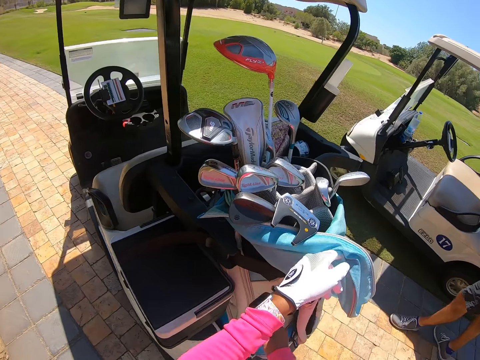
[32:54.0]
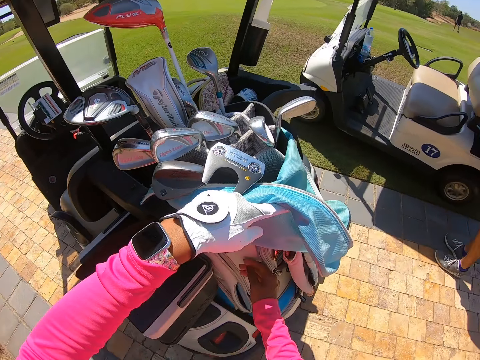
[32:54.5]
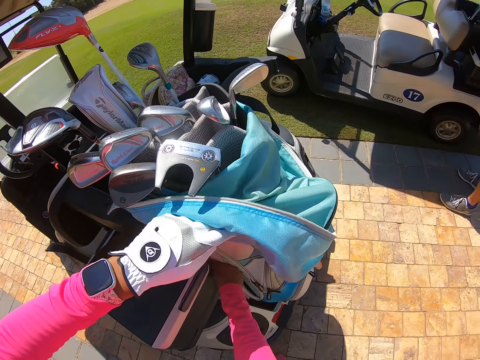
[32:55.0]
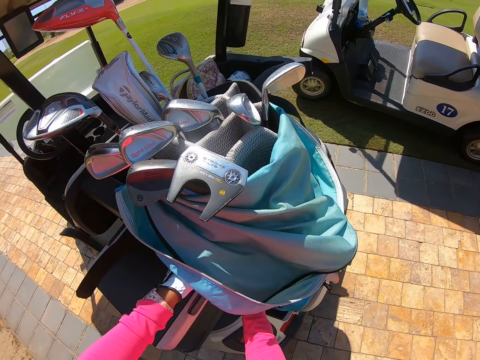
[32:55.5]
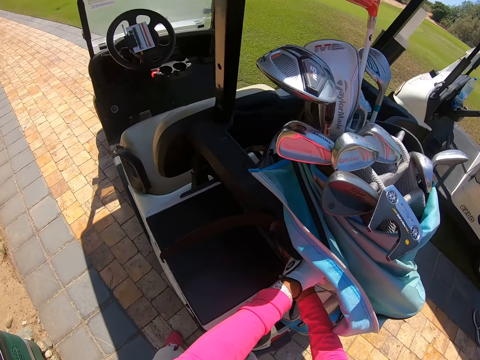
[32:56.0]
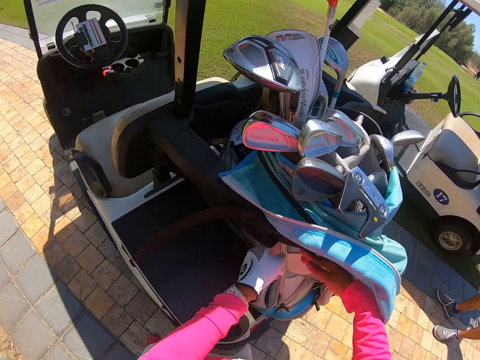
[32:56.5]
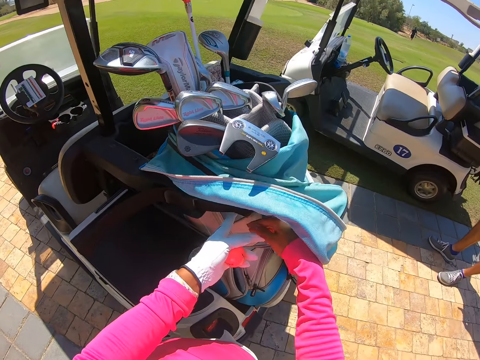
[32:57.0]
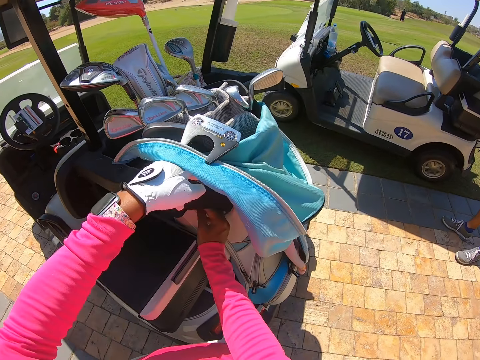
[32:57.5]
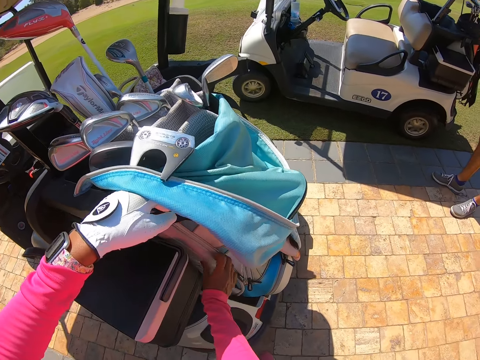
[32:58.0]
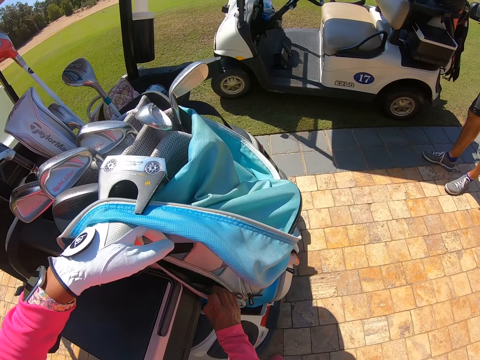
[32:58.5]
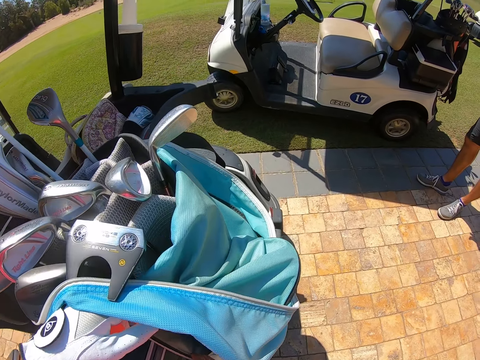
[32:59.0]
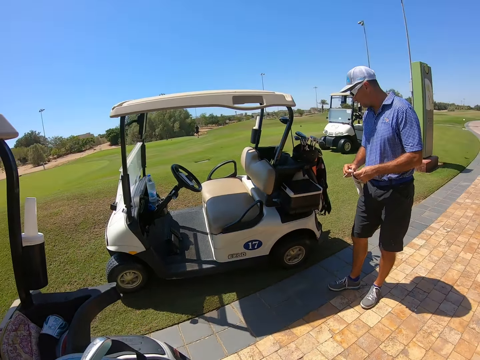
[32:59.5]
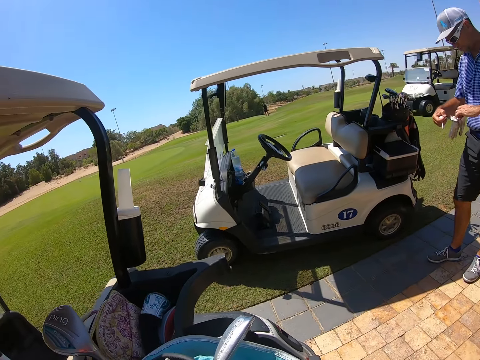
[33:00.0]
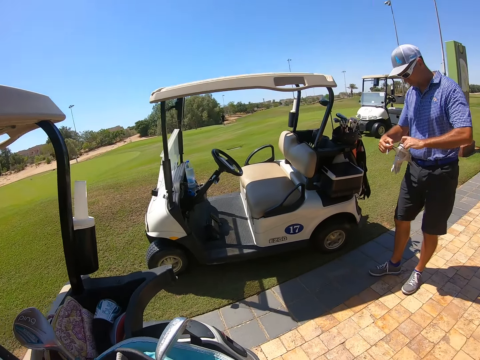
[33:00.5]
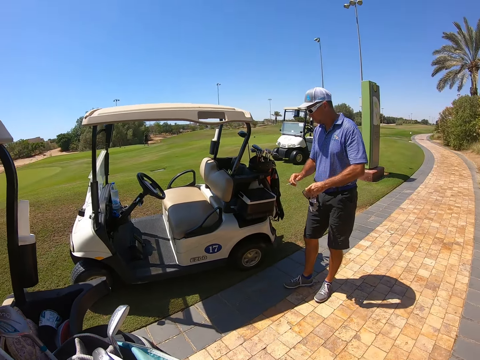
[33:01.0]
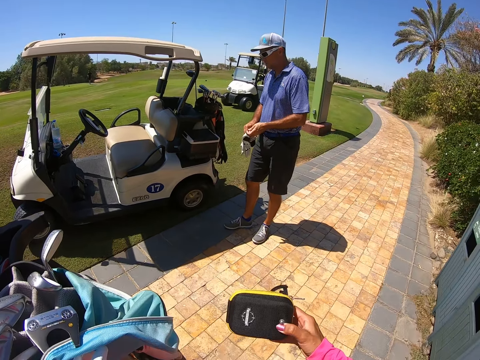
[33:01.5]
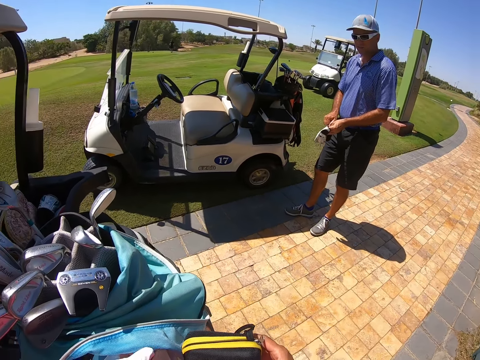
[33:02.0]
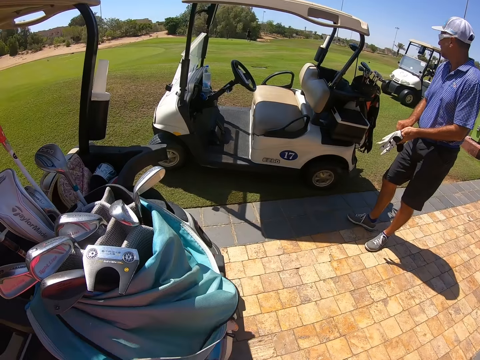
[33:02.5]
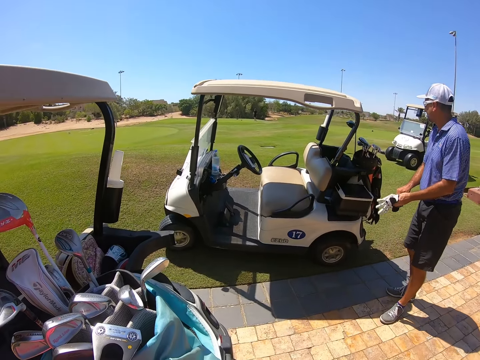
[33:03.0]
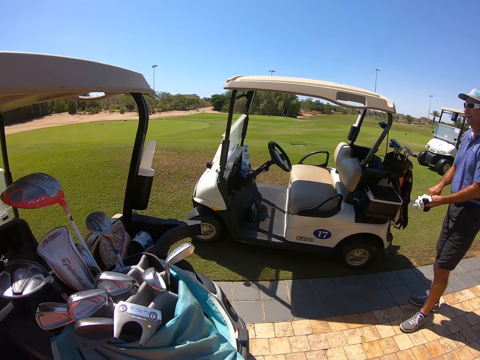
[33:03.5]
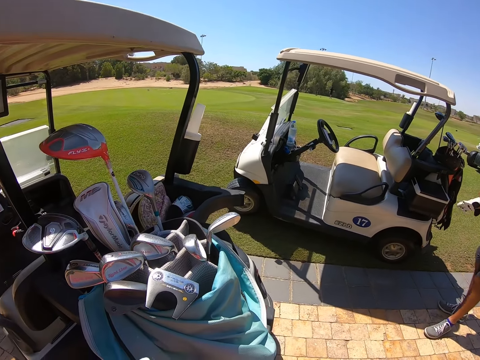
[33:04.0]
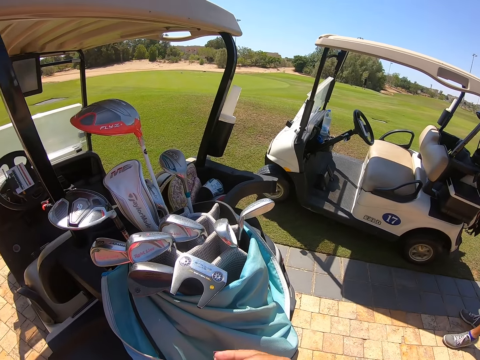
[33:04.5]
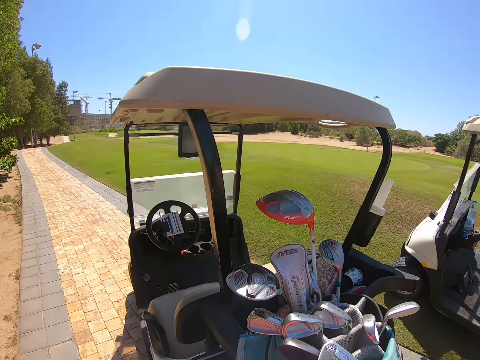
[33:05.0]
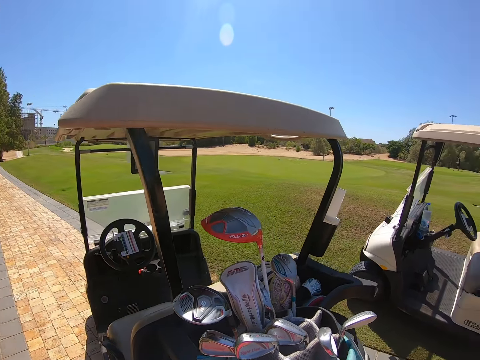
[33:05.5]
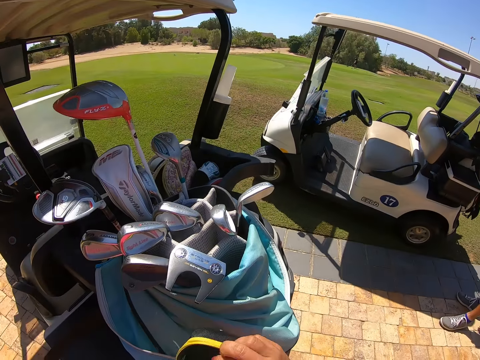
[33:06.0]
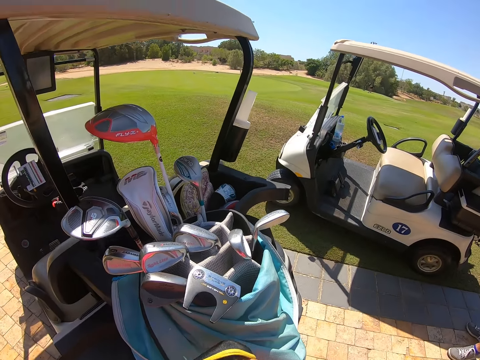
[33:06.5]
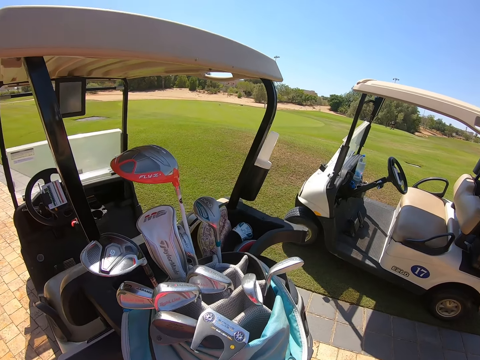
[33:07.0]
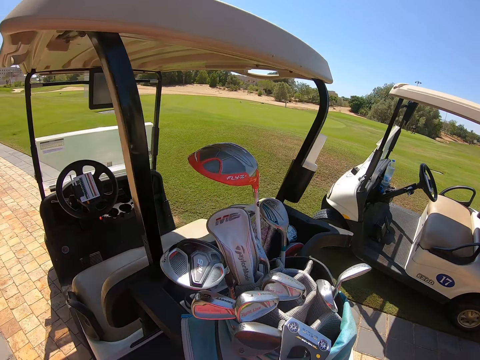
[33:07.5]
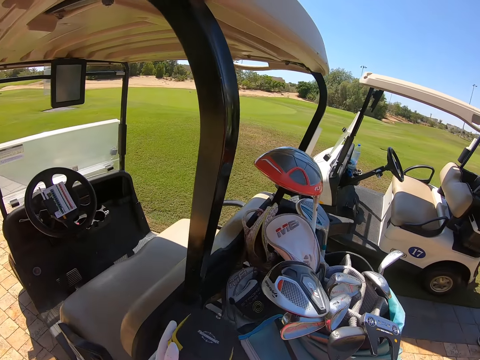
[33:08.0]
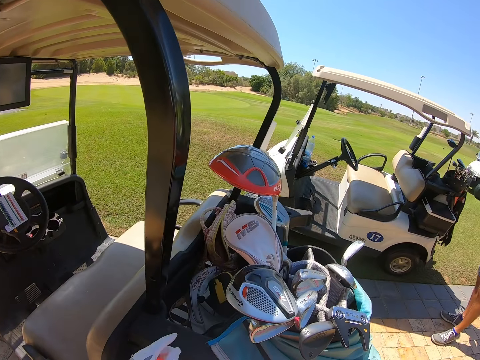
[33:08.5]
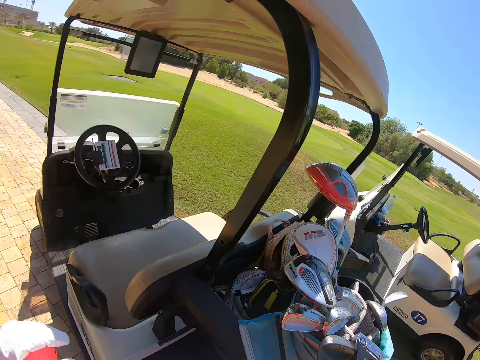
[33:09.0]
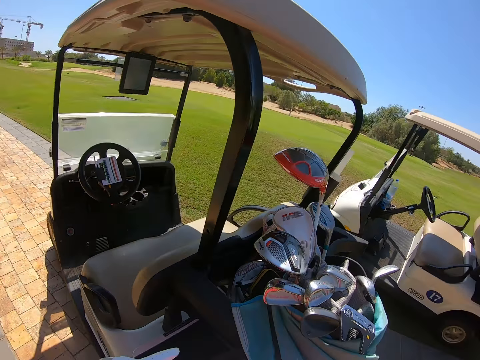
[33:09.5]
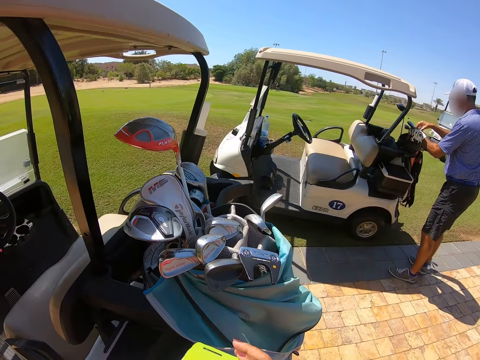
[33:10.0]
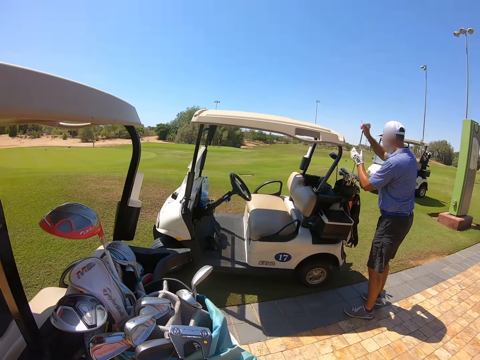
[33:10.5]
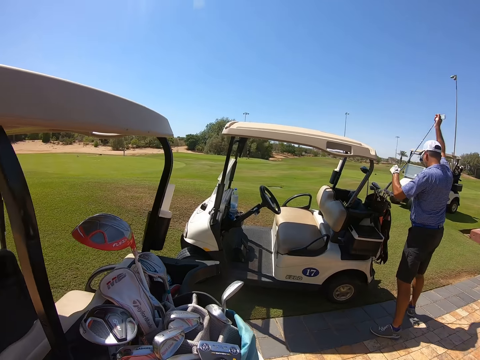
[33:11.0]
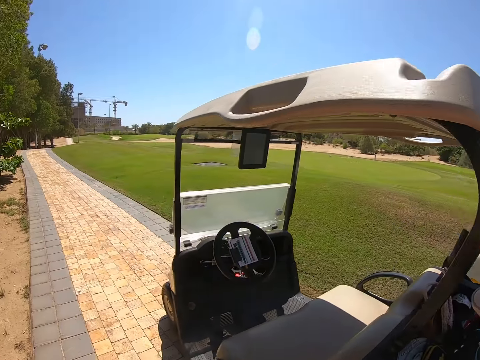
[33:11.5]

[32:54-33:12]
The camera wearer opens the bag. They make the bag. They look around. They look in the pouch. They put the pouch beside the bag.

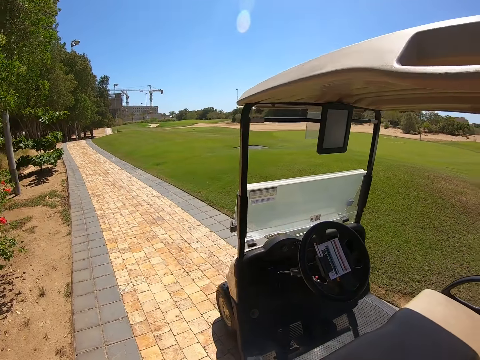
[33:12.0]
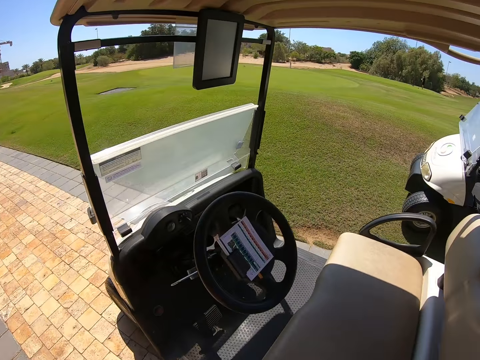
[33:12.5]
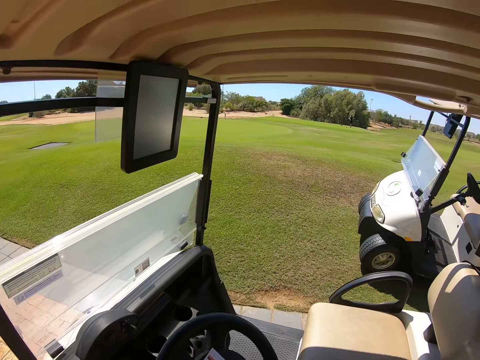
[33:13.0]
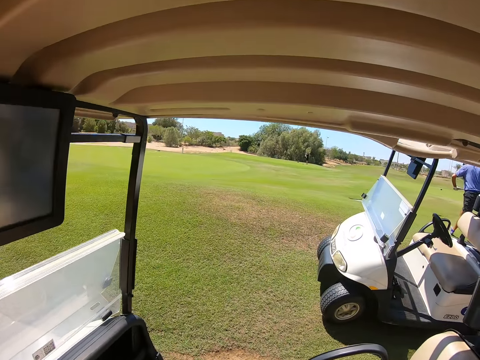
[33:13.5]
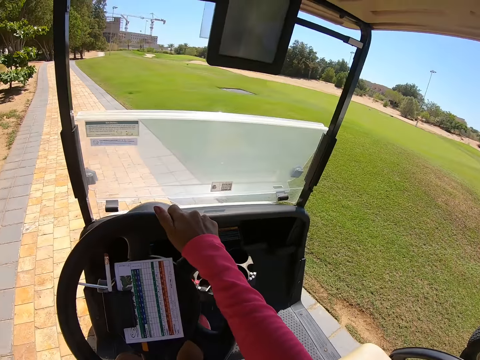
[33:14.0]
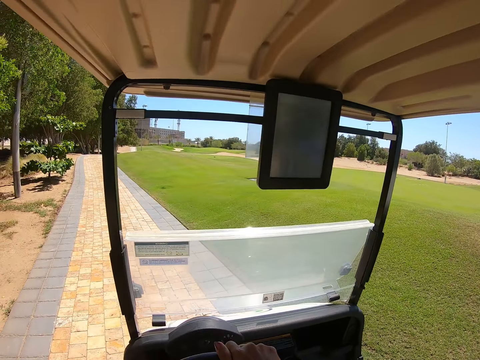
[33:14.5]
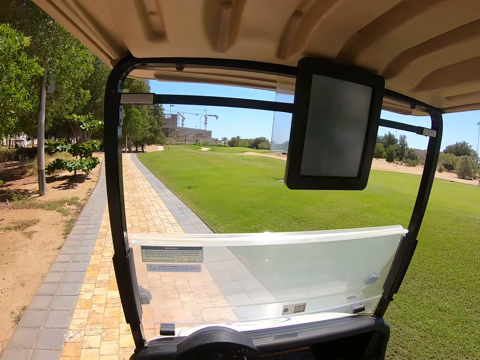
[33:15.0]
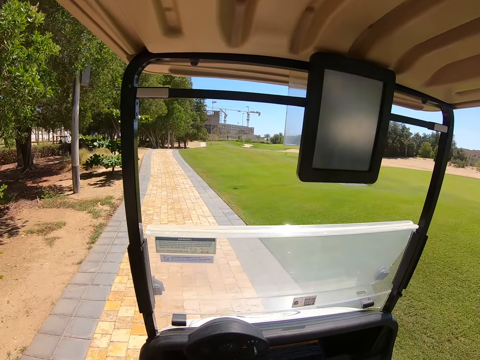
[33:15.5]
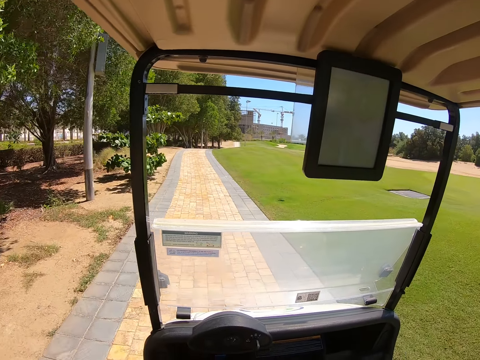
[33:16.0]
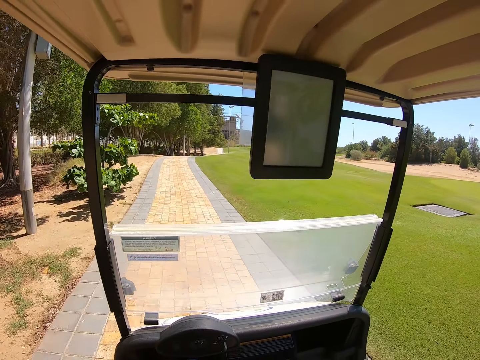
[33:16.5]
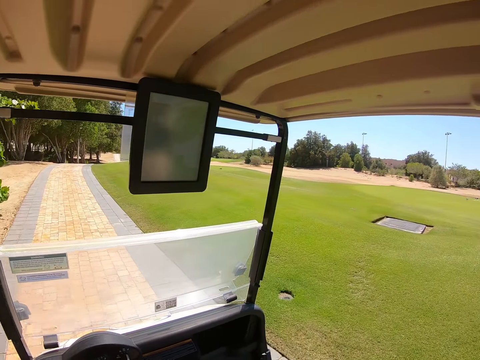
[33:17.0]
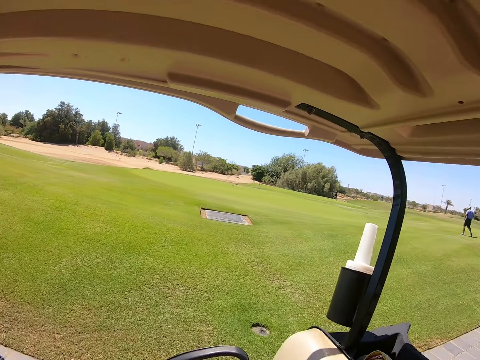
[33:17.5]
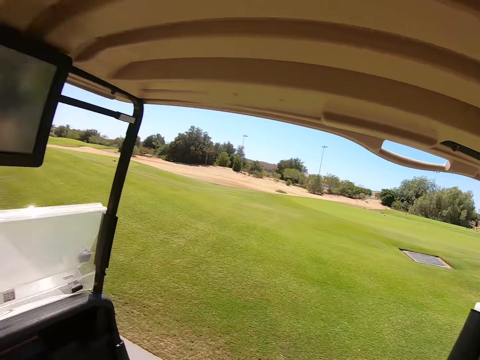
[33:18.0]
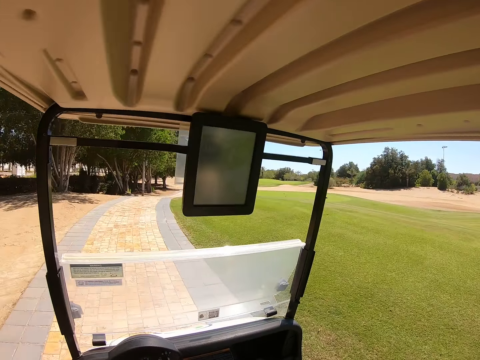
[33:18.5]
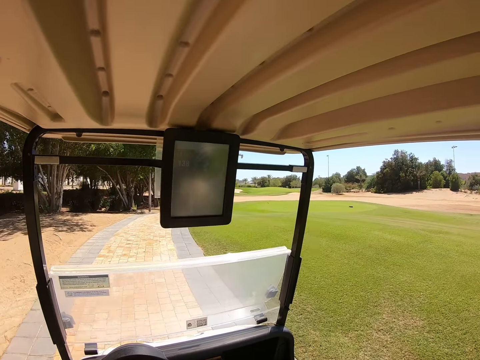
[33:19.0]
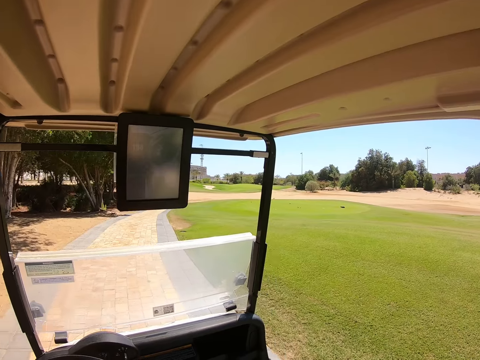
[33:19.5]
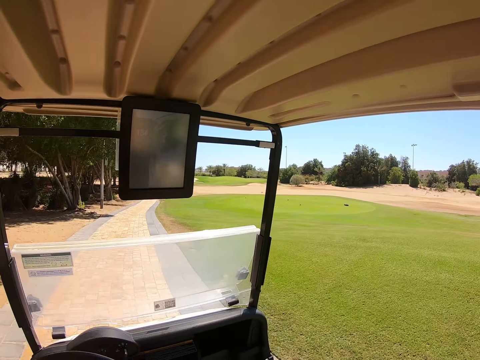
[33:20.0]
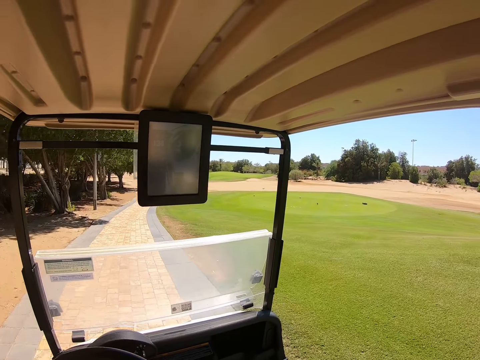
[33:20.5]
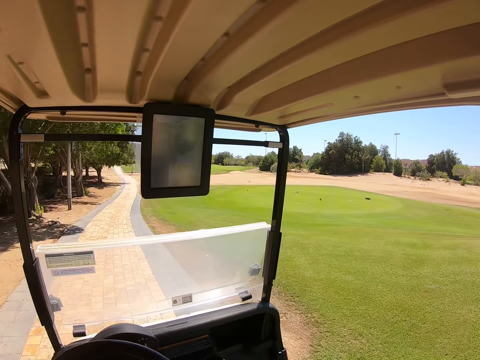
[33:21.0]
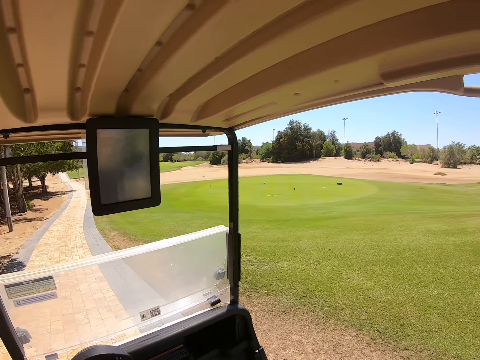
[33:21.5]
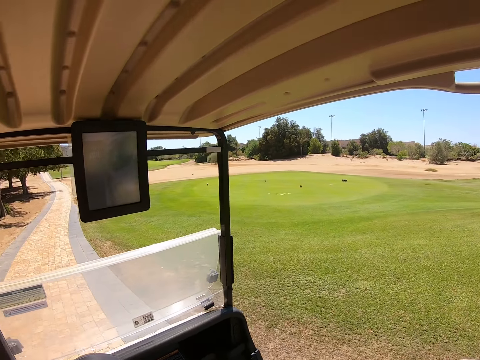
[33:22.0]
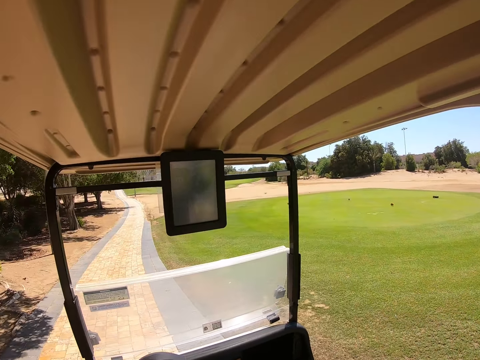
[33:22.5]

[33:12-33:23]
The camera wearer sits. They enter the golf cart. They drive. They drive the golf cart on the pavement.
